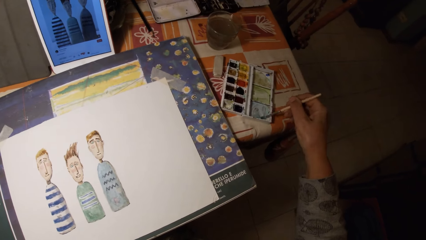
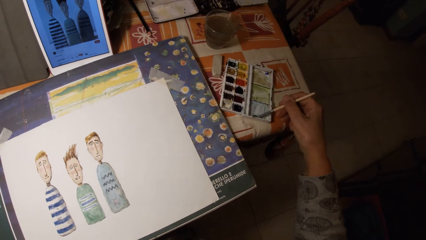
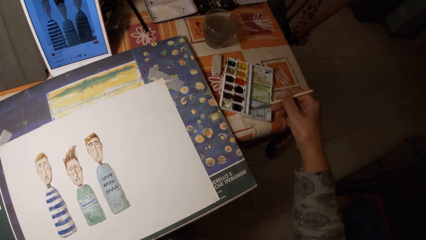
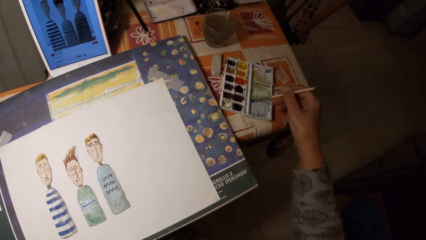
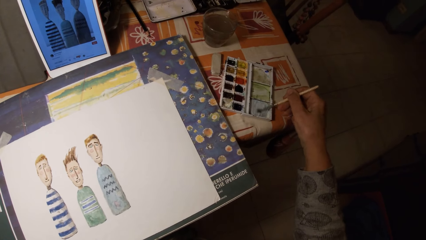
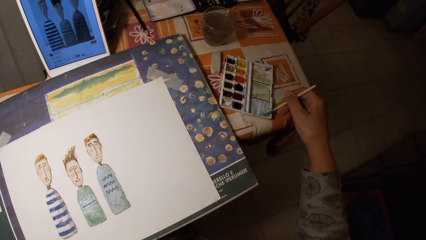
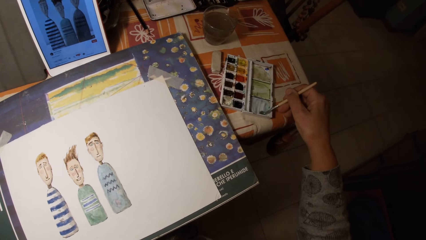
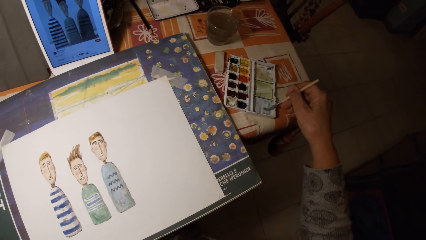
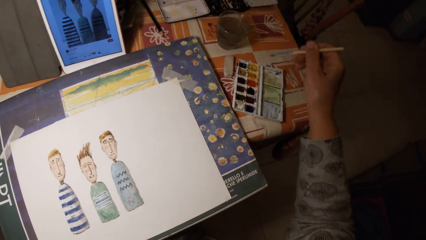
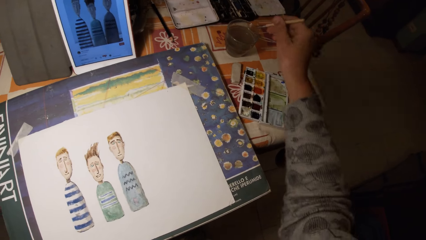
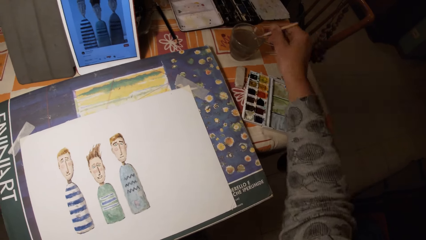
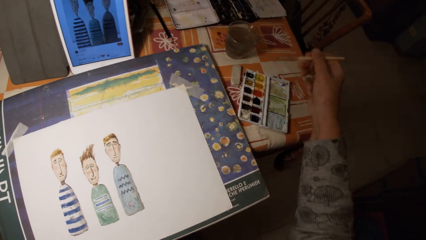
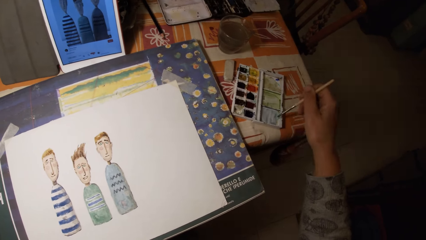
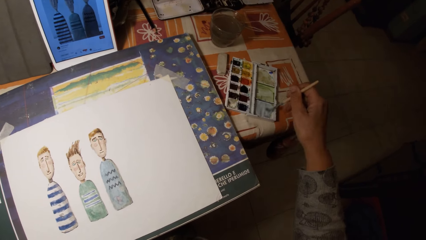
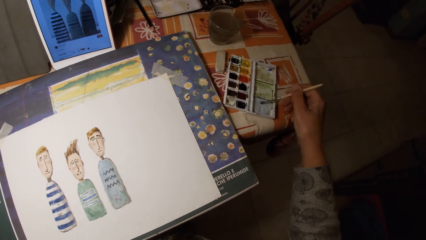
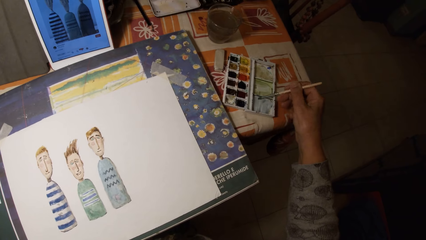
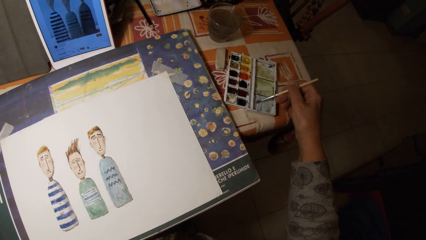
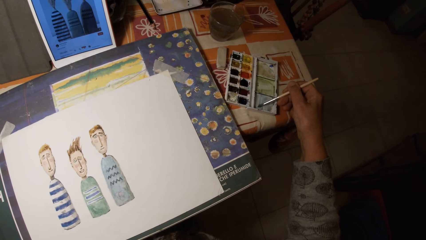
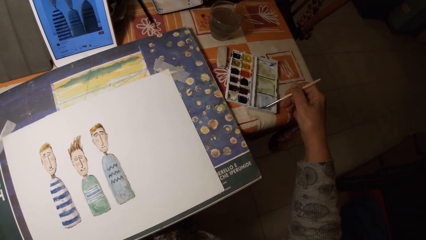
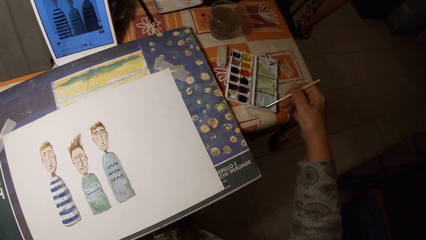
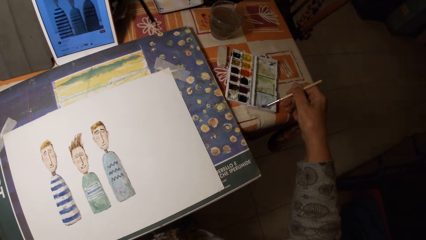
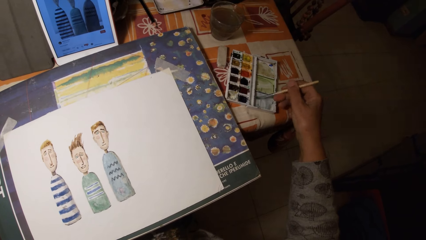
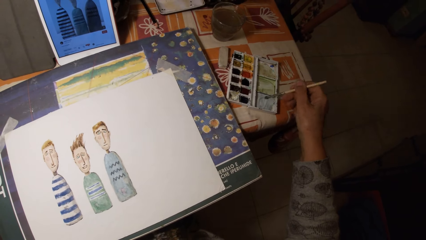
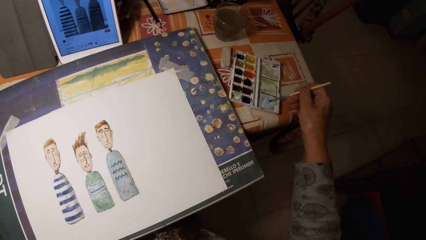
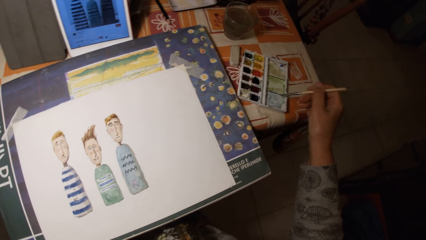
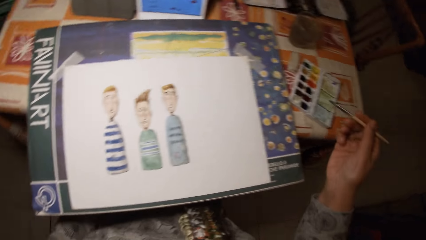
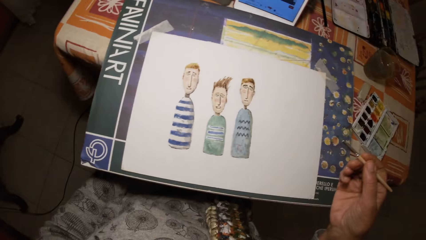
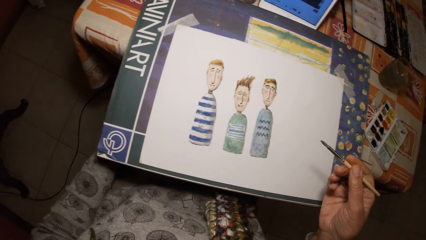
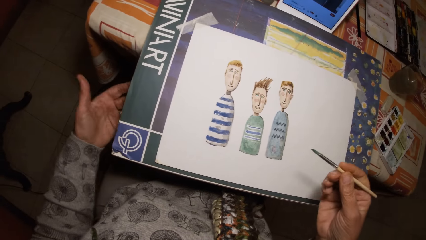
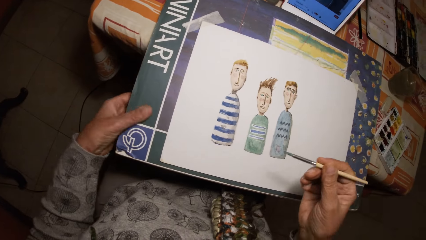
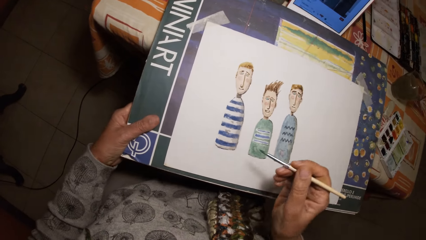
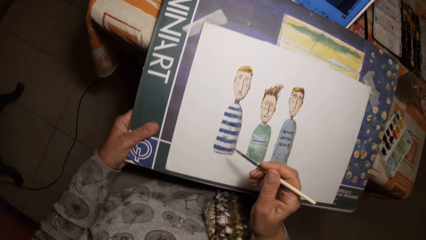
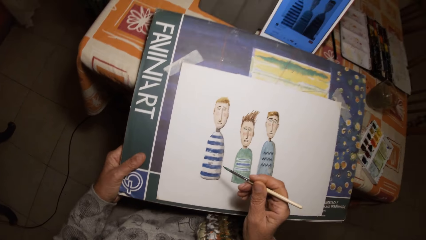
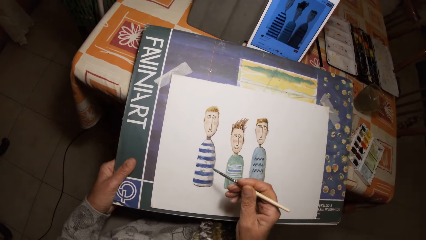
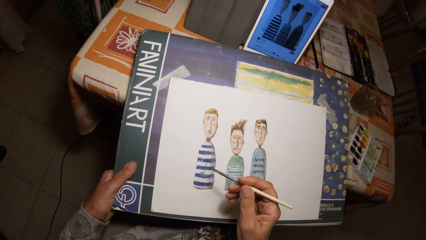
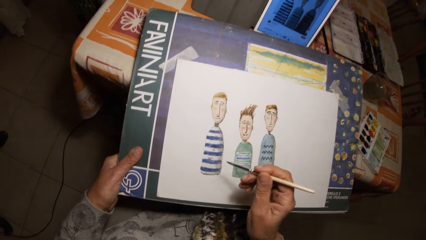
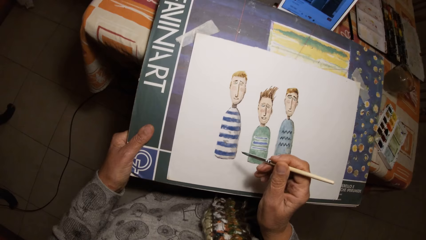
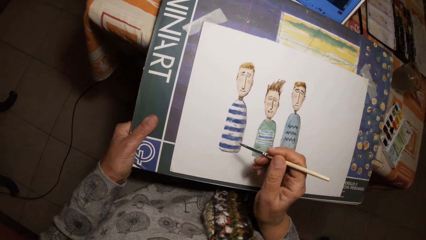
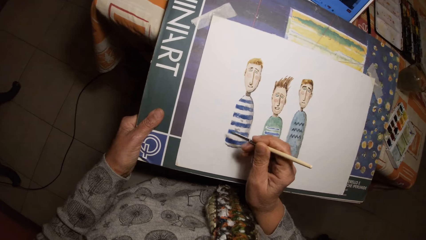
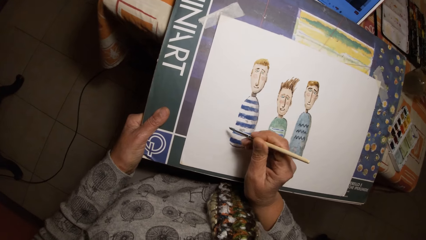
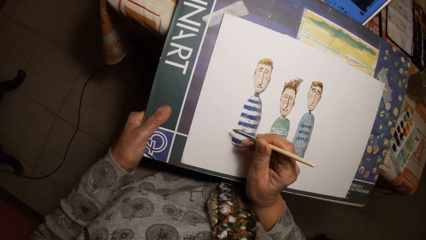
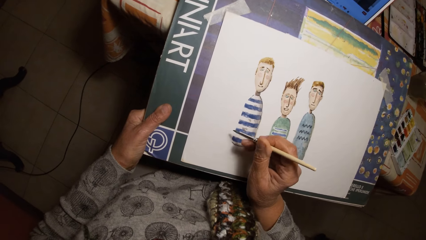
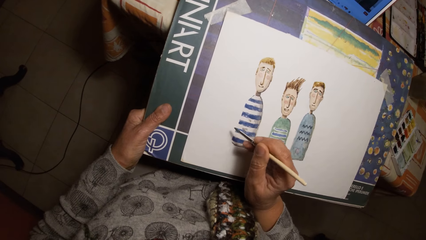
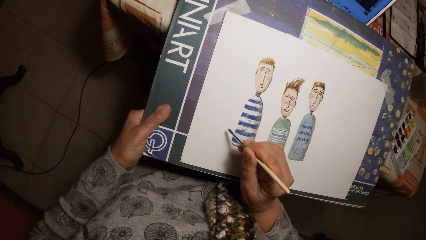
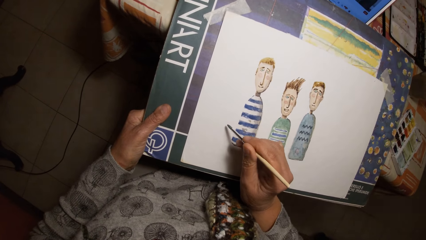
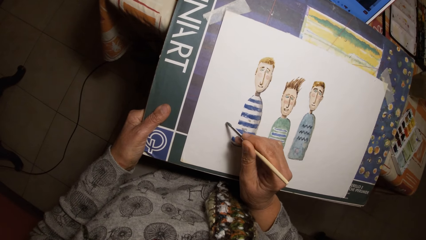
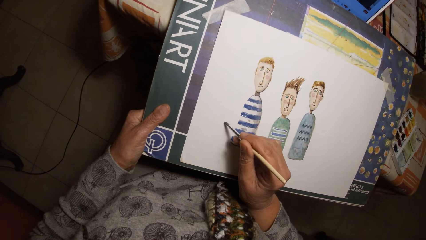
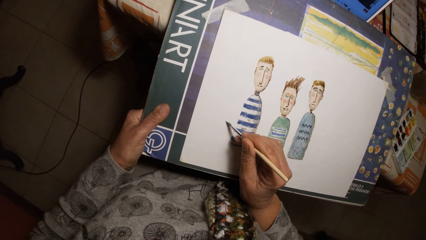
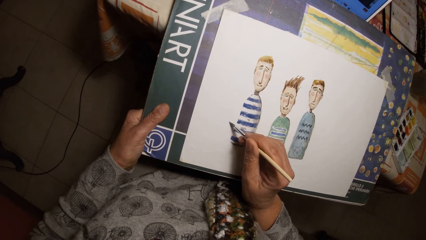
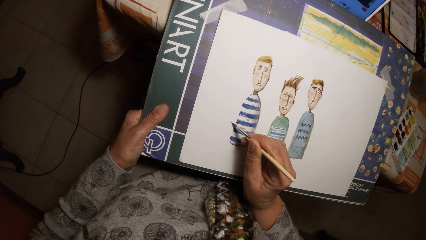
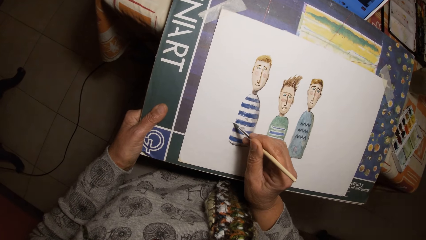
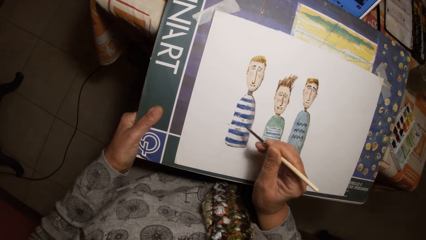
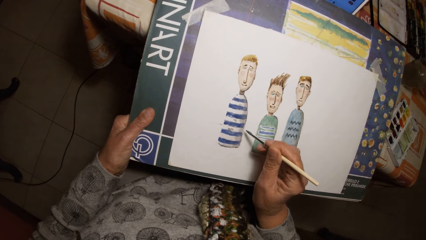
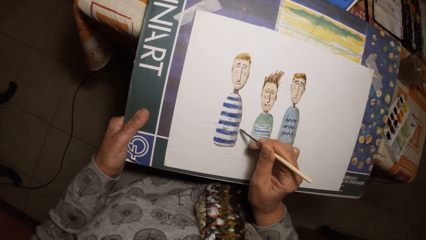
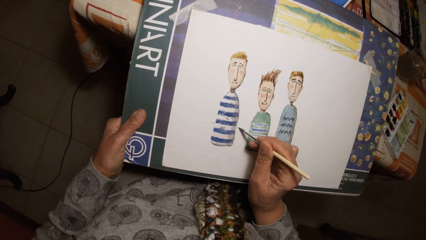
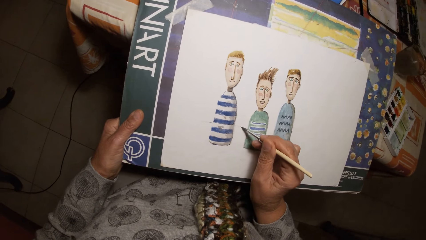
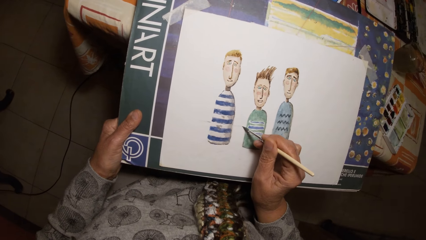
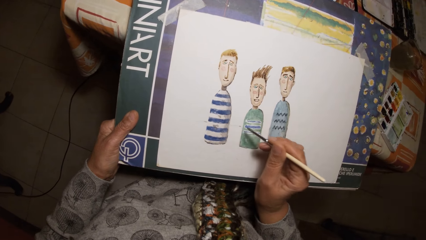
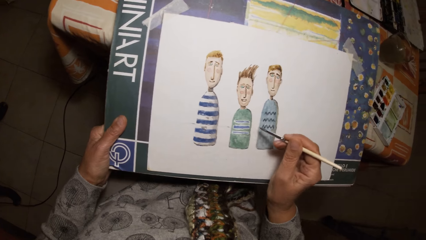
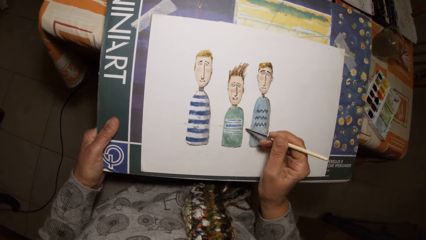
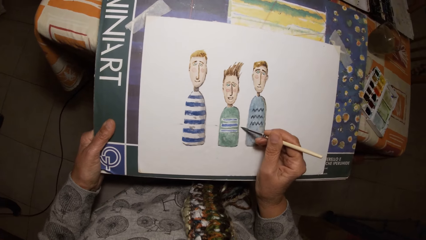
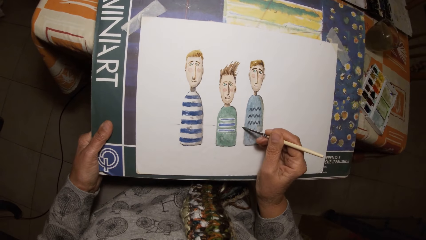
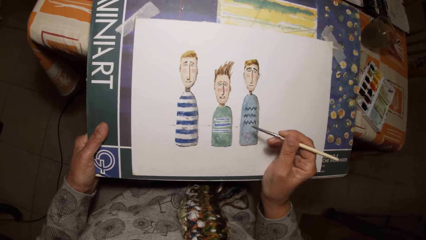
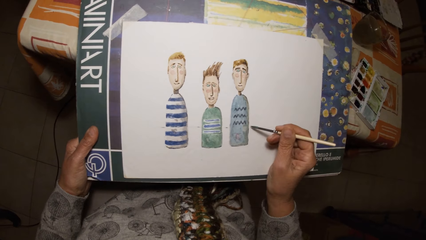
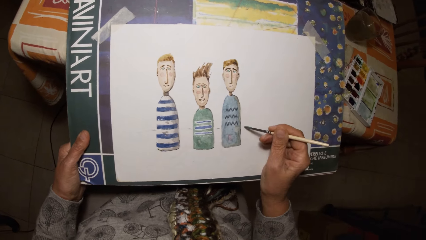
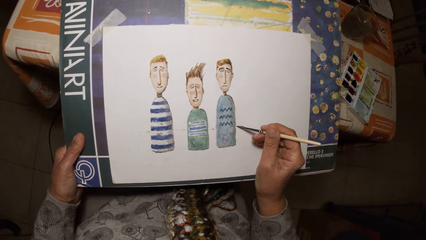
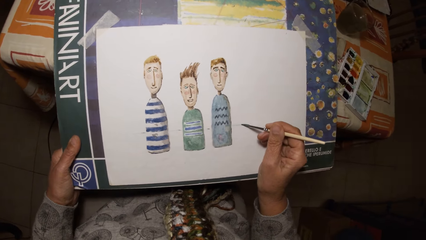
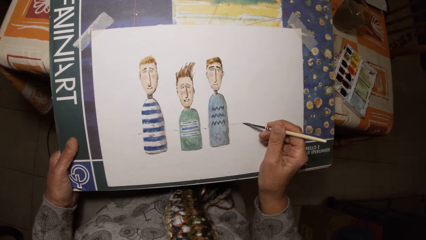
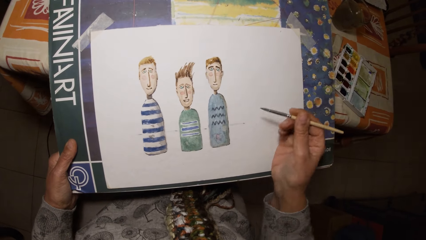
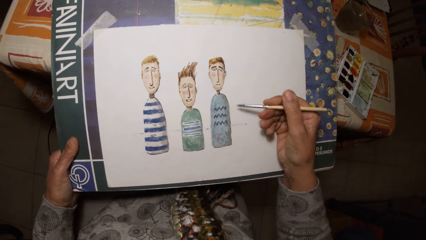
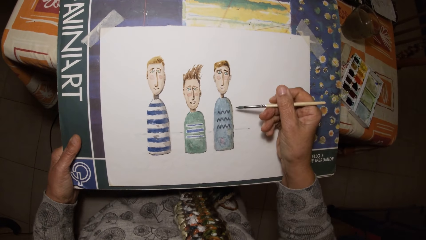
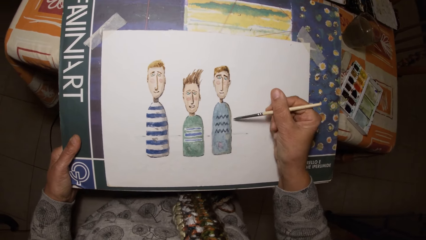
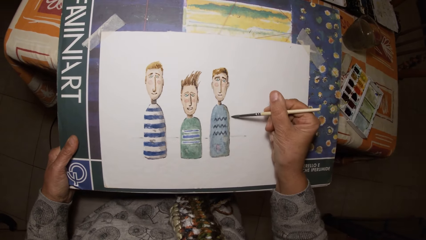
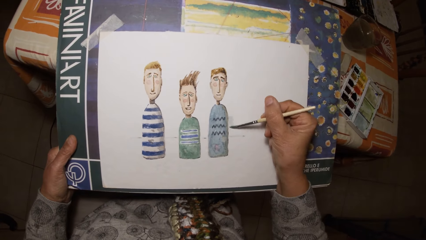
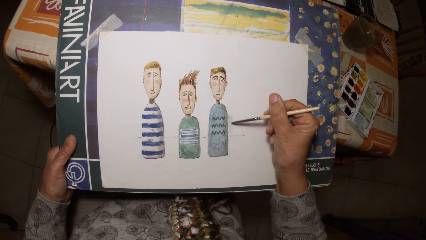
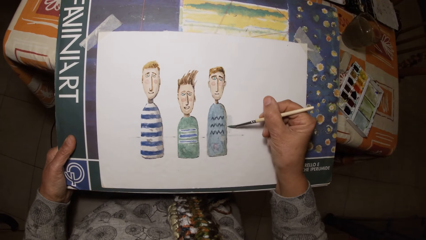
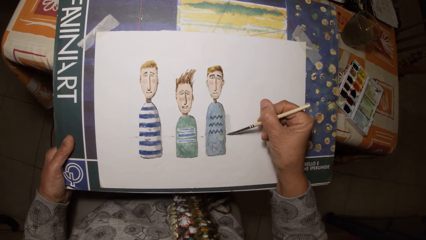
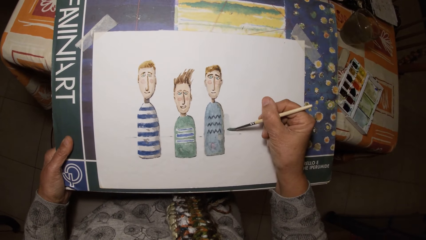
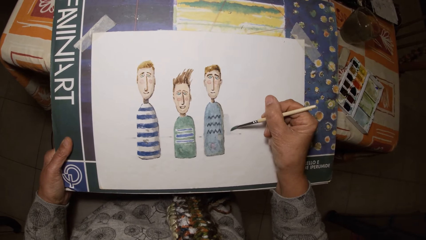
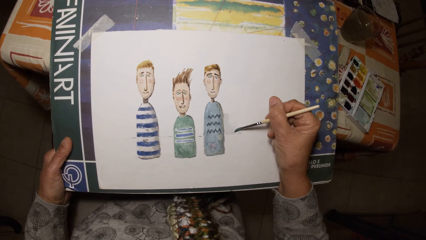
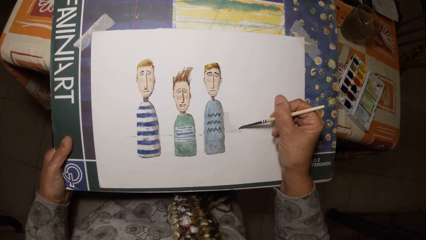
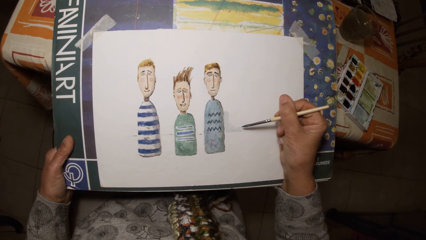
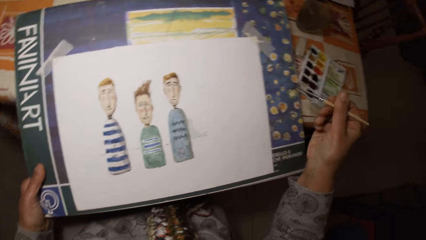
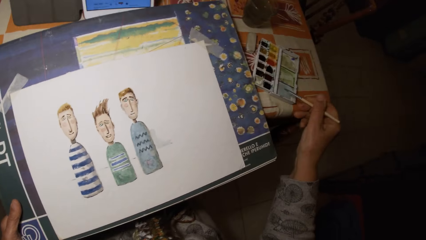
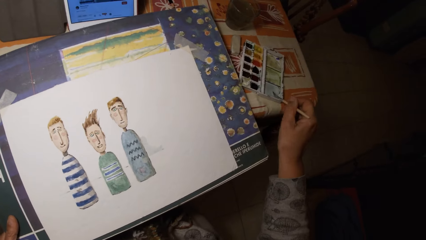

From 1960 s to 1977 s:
The camera wearer paints the cover of the paint palette with the paint brush in his right hand. He dips the pen brush in the ink container. He dips the paint brush in his right hand in the cup of water on a table. He paints the cover of the paint palette with the paint brush in his right hand. He dips the pen brush in the ink container. He holds a drawing board with his left hand. He draws on the paper with the paint brush in his right hand.
